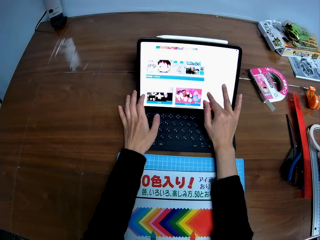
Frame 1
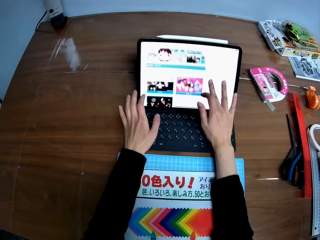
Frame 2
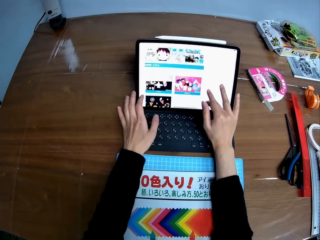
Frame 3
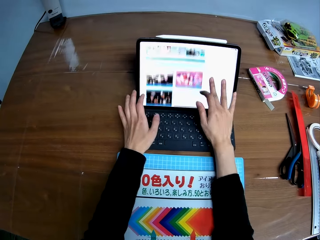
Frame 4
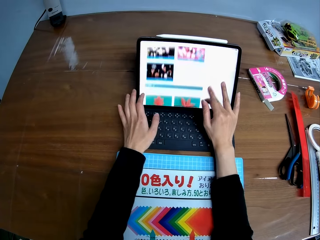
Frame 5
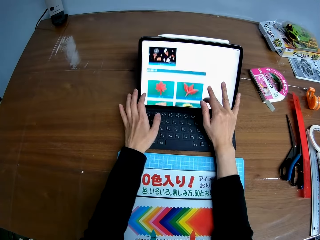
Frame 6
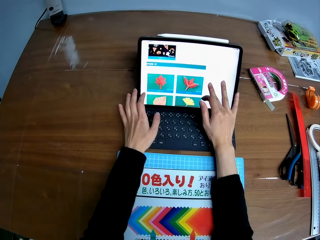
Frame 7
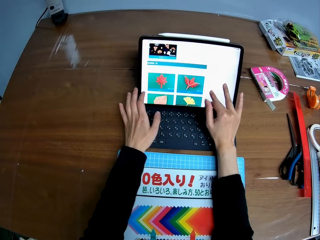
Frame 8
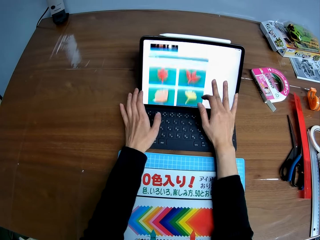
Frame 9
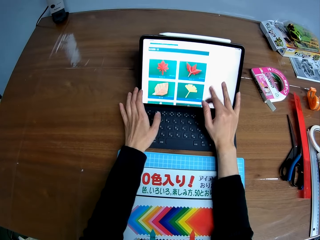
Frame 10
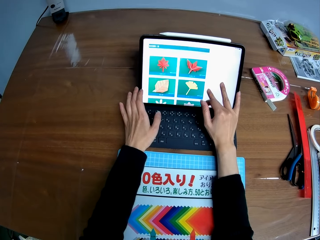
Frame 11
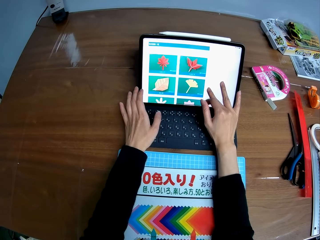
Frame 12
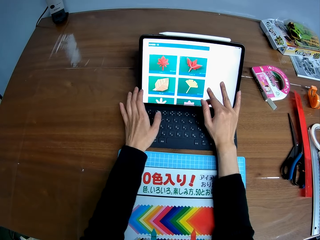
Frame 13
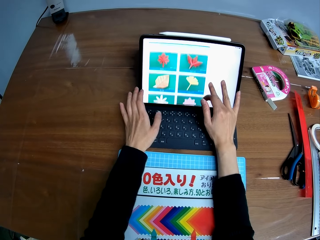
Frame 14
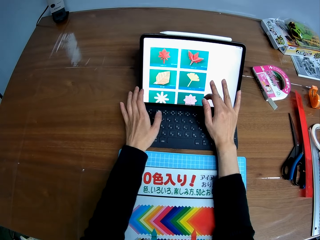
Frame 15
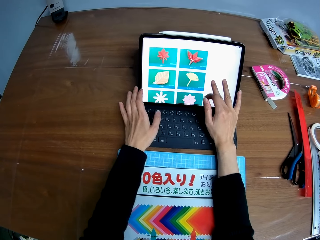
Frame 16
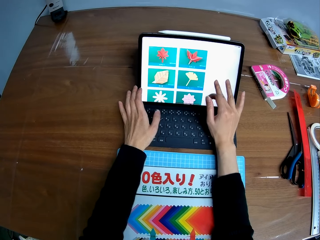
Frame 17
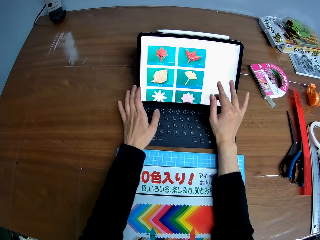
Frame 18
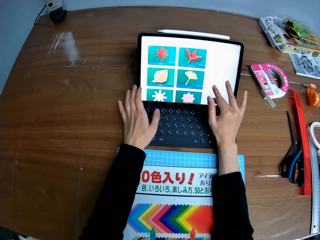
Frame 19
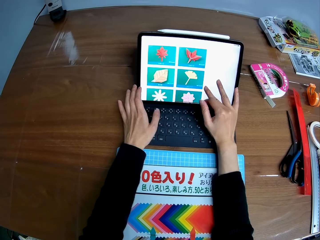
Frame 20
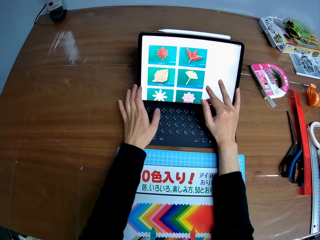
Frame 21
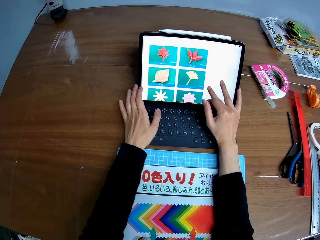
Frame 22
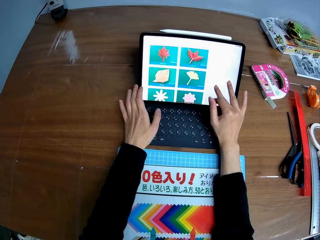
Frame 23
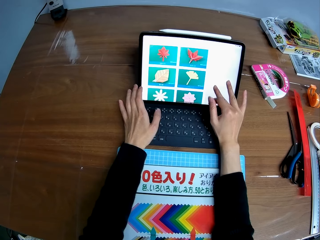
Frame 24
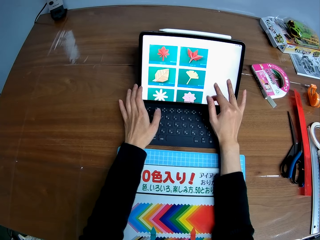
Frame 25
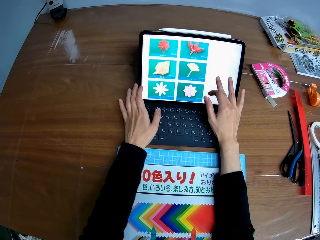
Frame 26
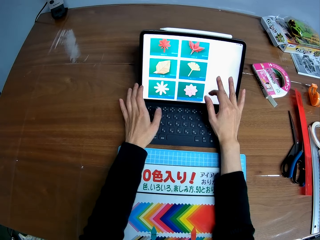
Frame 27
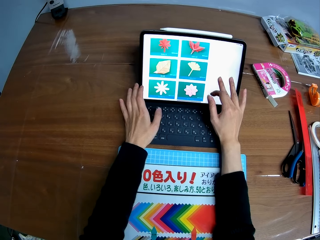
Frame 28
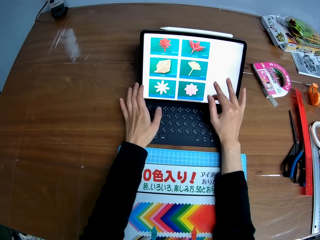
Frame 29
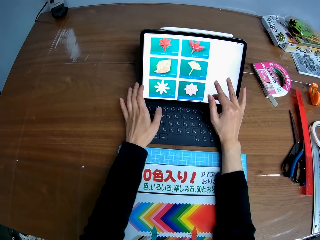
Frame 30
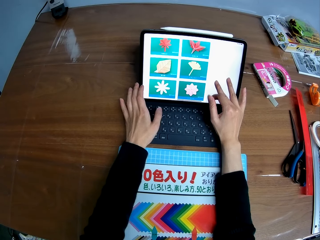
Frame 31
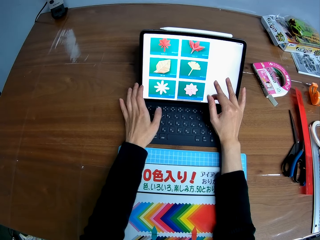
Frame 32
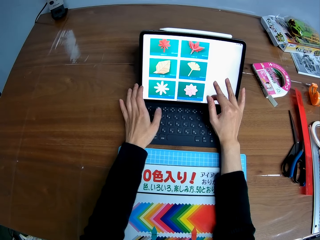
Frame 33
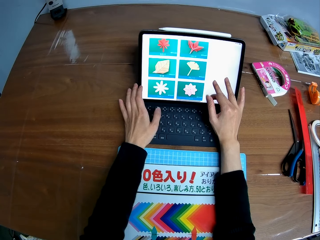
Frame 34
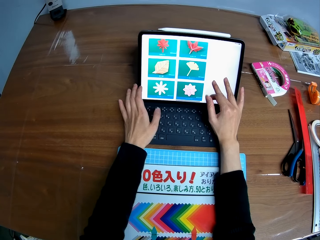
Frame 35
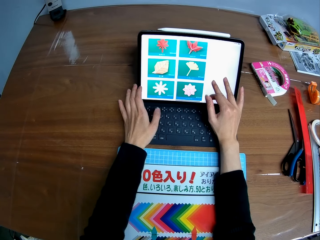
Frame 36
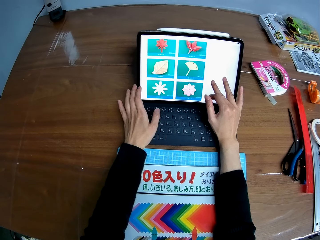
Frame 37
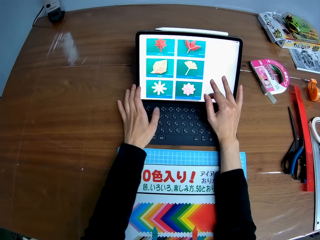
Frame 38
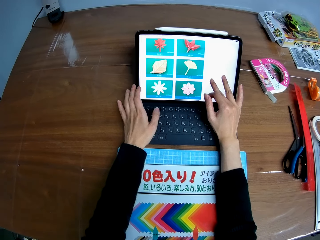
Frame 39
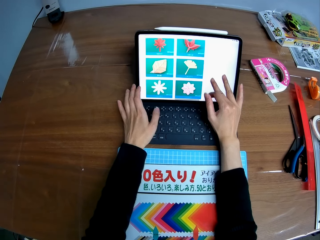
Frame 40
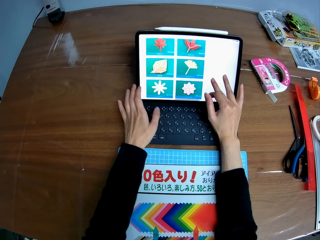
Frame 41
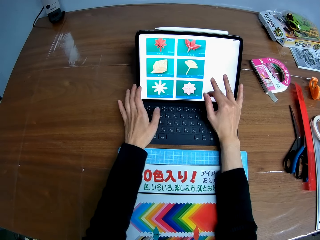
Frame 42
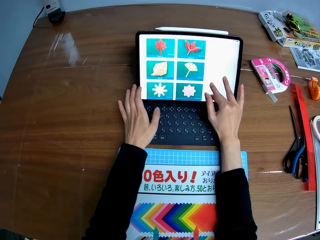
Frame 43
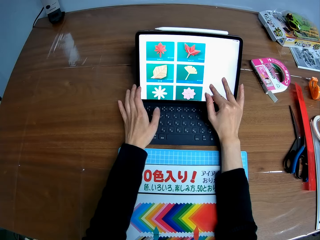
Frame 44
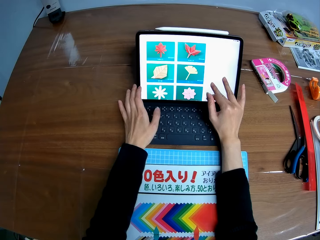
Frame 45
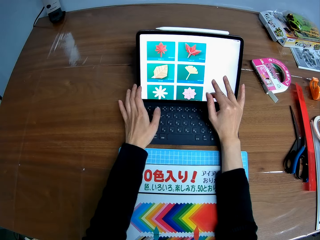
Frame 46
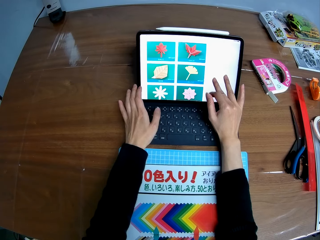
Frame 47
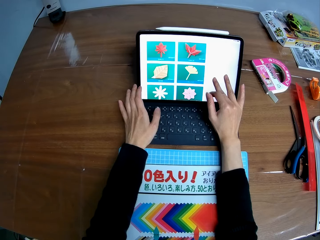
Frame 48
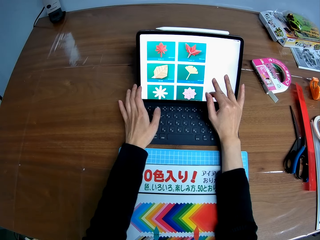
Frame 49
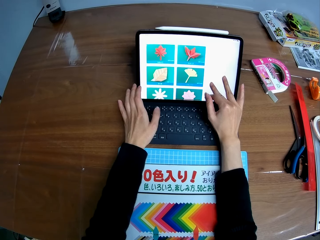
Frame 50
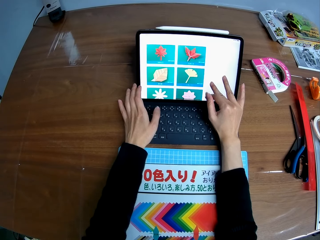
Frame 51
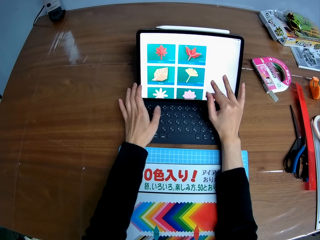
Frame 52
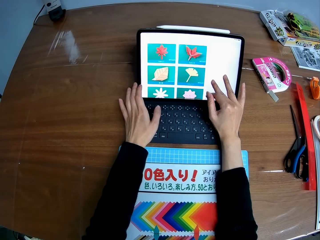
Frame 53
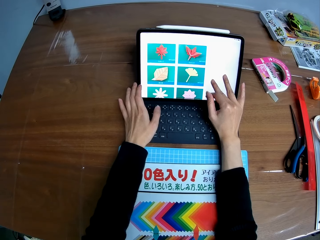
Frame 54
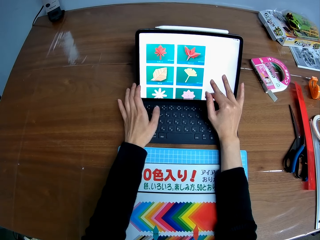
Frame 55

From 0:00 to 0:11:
The camera wearer scrolls up the screen of the laptop with her right hand.

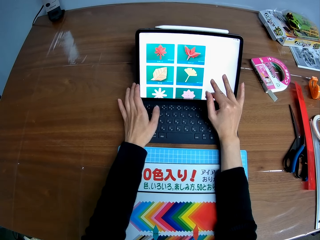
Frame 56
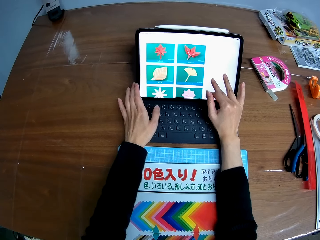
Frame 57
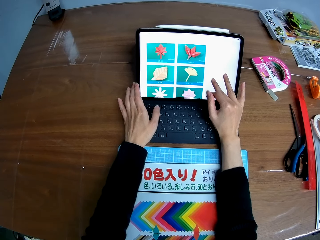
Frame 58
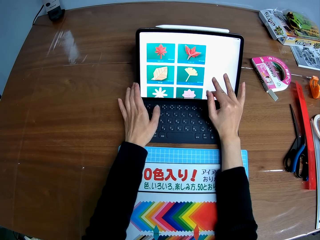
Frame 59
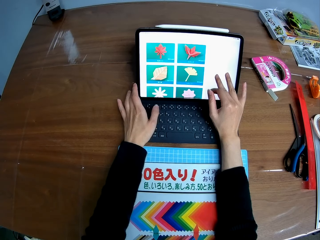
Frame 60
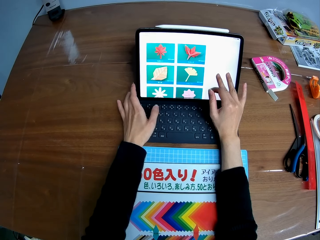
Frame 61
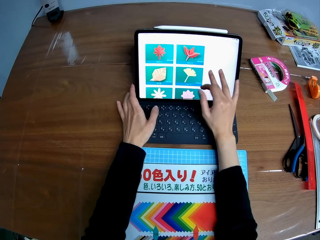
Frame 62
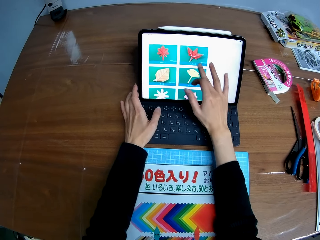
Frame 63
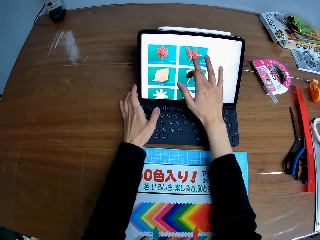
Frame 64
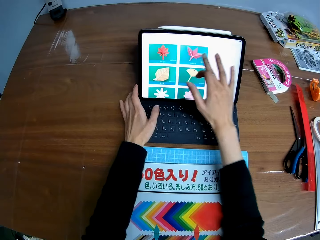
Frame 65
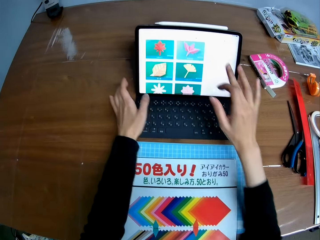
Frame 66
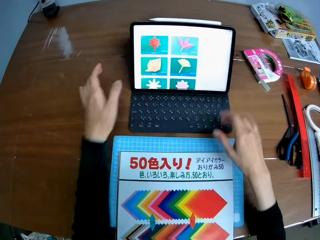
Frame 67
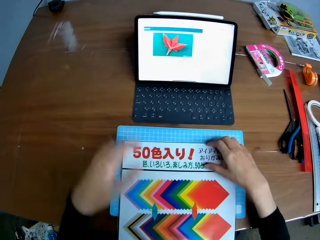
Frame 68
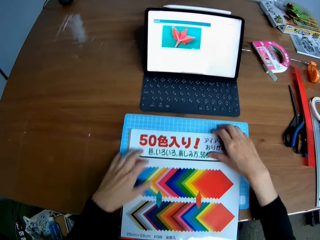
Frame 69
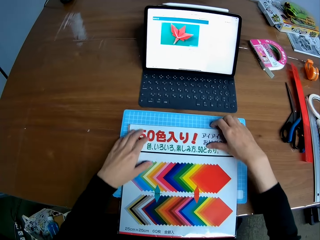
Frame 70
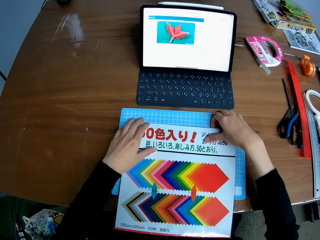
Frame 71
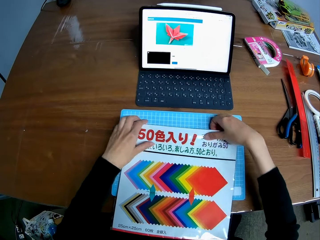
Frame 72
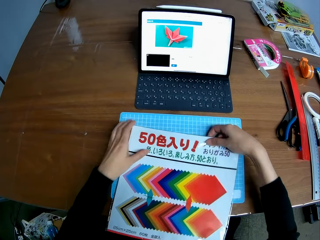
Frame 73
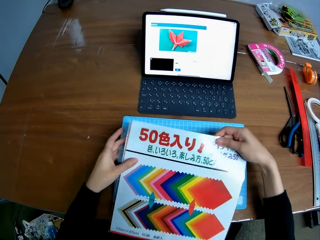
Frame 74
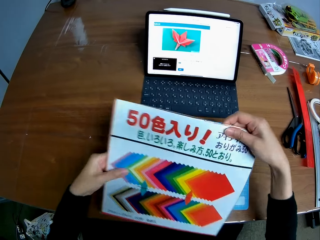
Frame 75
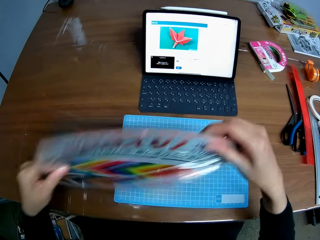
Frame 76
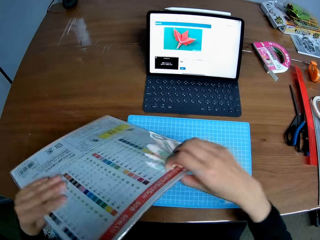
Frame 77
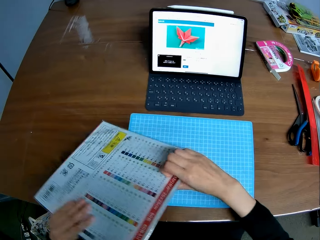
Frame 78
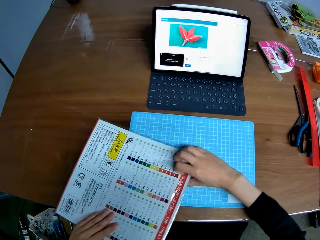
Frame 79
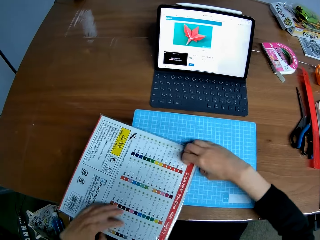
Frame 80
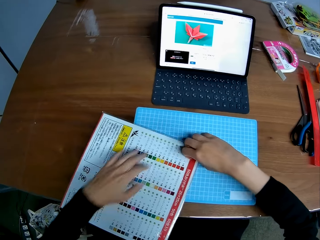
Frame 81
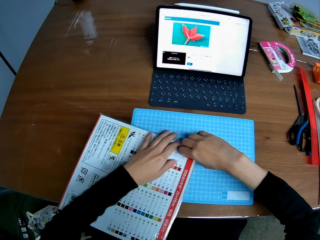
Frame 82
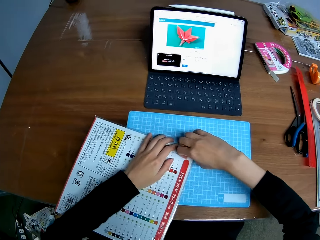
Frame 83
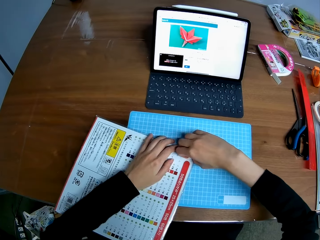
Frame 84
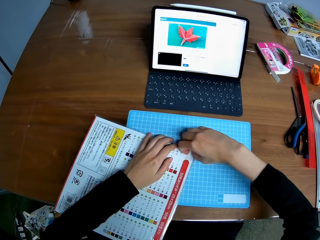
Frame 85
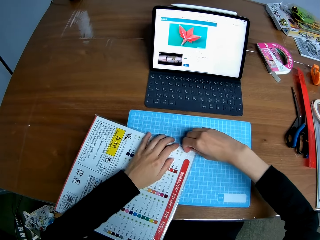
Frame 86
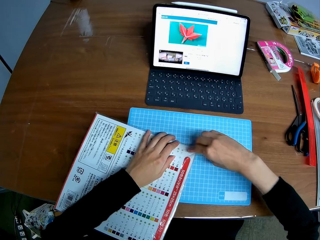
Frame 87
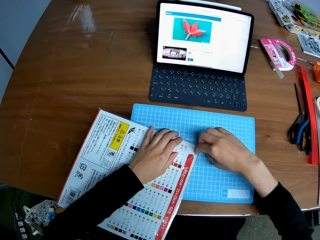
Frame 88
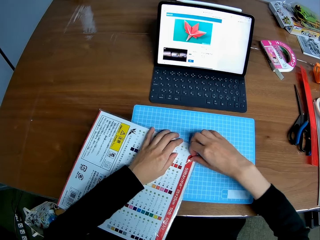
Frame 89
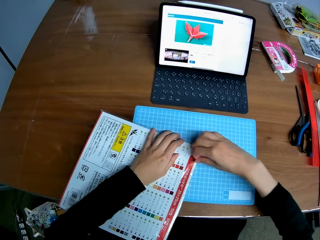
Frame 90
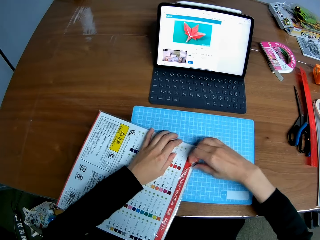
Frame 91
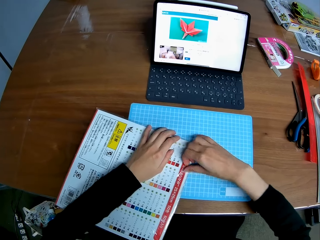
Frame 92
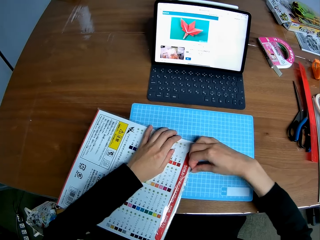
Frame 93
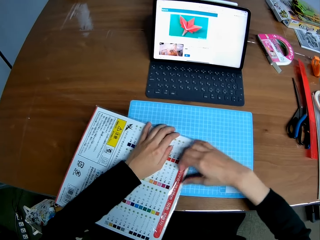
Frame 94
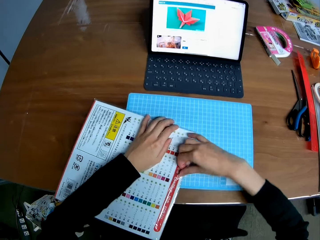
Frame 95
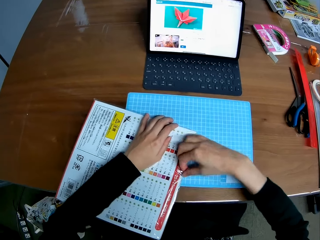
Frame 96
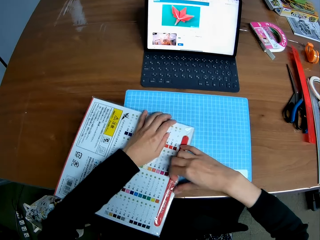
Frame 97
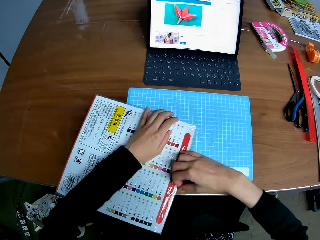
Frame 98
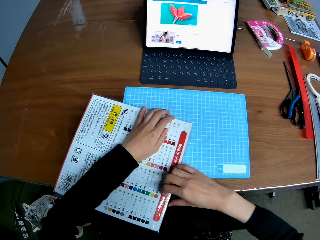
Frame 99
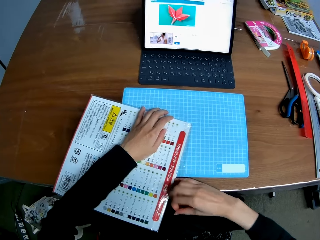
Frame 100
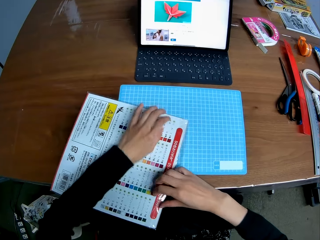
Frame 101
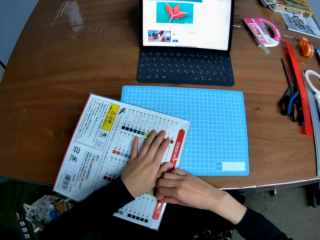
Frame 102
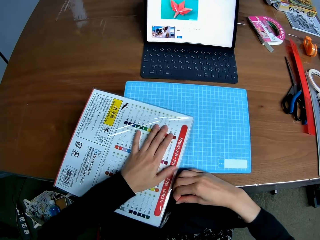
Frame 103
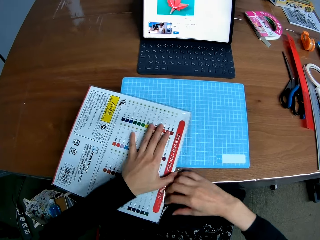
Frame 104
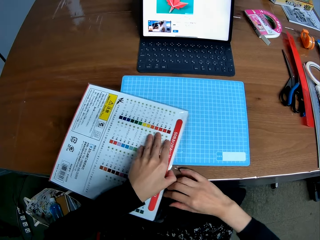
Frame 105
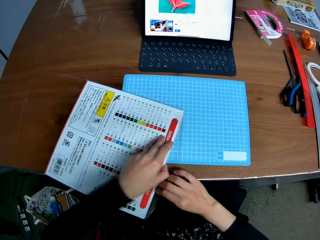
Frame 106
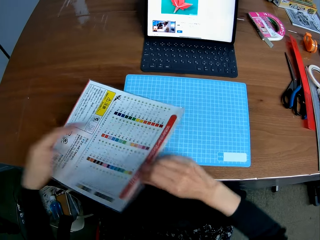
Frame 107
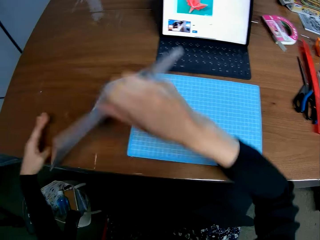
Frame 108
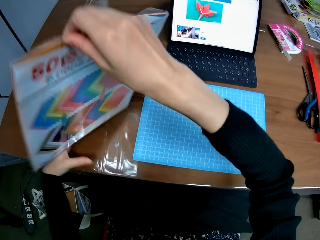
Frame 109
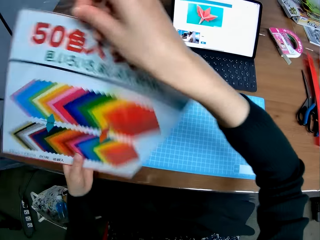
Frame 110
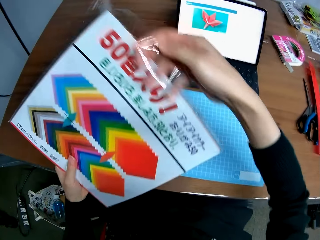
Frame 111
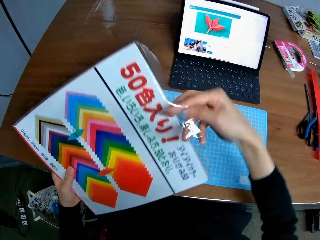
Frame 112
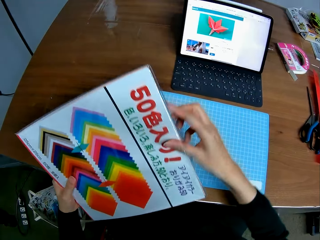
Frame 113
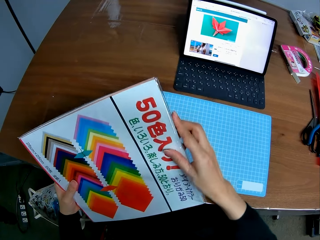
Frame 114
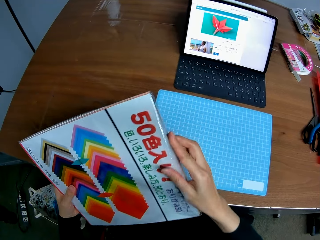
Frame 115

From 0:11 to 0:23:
The camera wearer taps the screen of the laptop. They click on a flower. They flip the paper piece. They carry a file document. They open the nylon covering of the paper piece.
